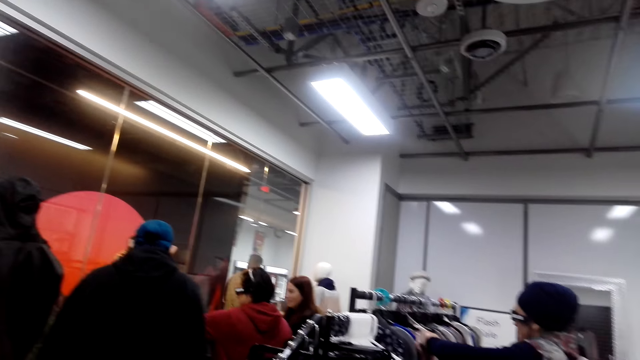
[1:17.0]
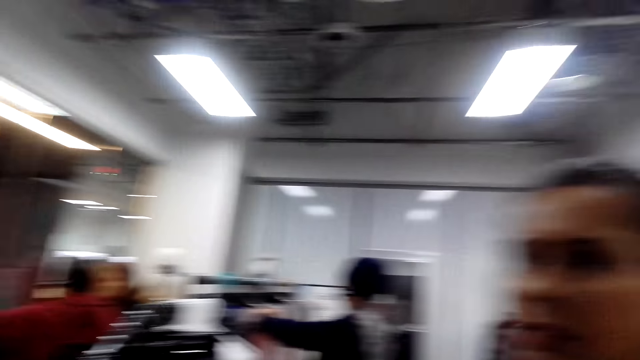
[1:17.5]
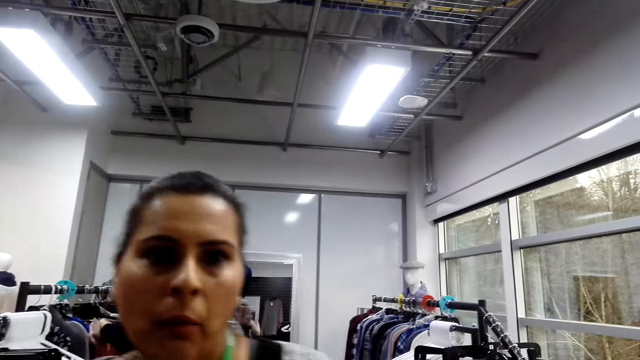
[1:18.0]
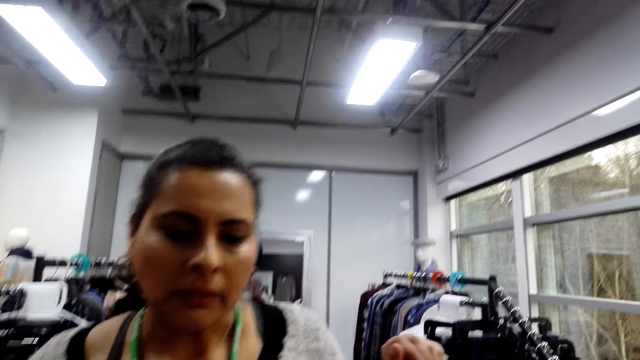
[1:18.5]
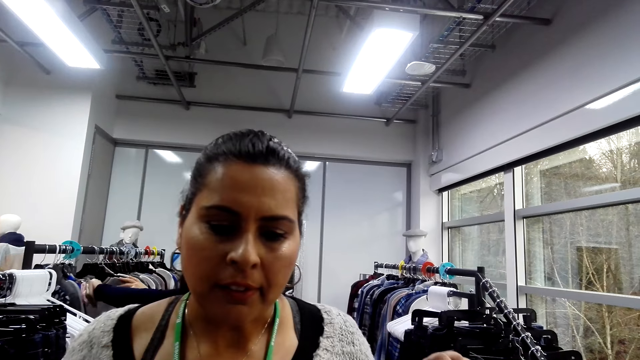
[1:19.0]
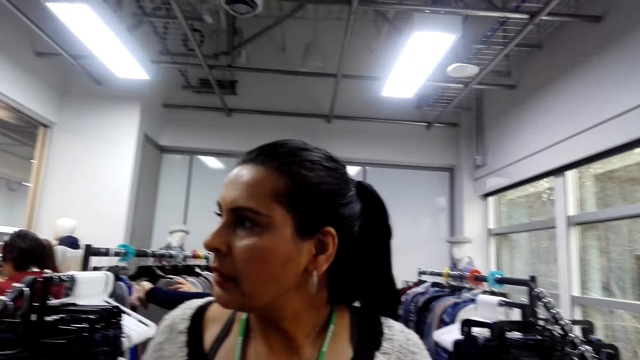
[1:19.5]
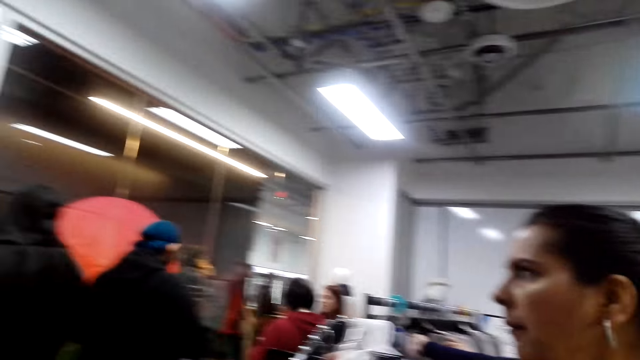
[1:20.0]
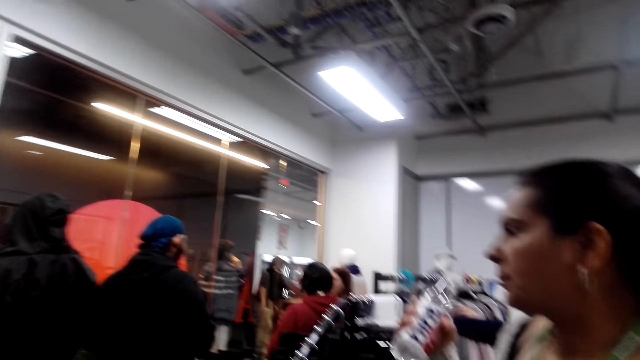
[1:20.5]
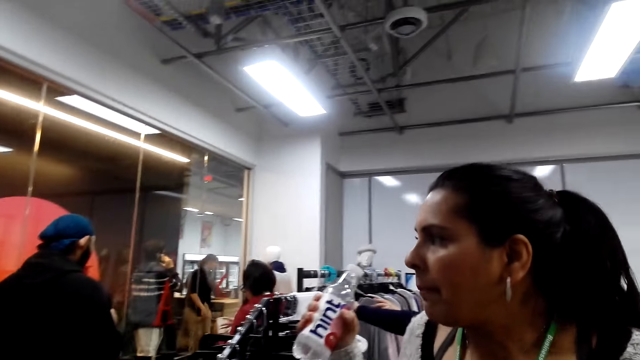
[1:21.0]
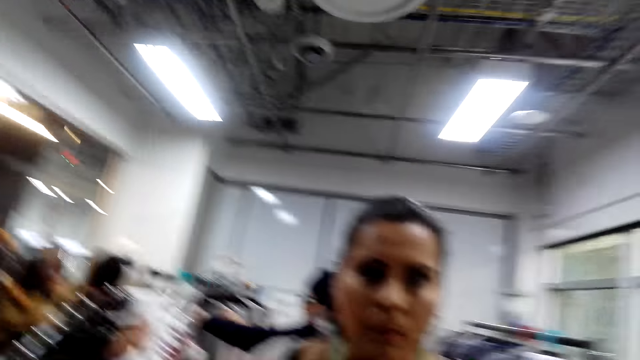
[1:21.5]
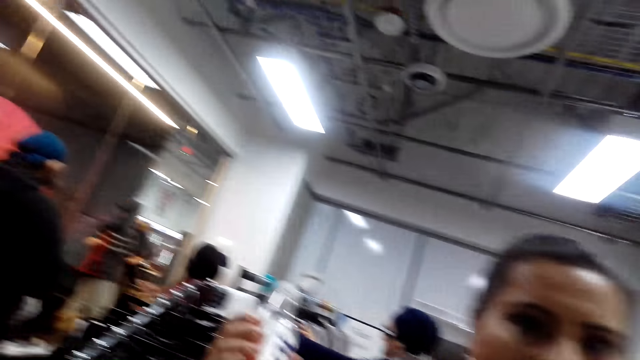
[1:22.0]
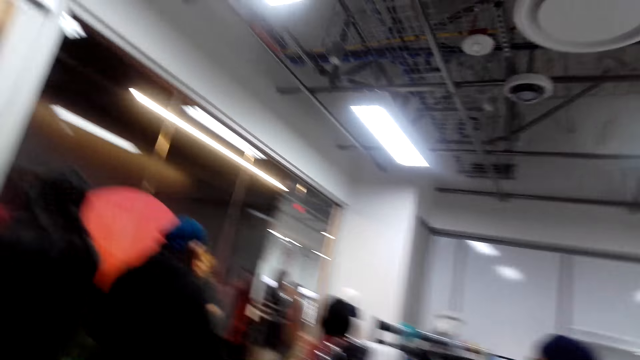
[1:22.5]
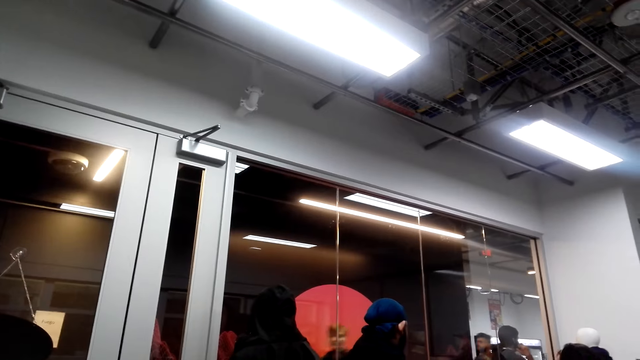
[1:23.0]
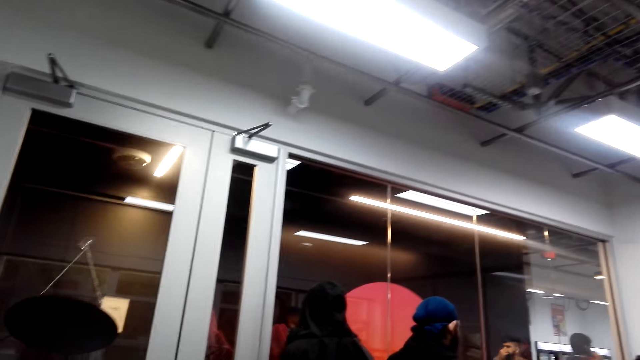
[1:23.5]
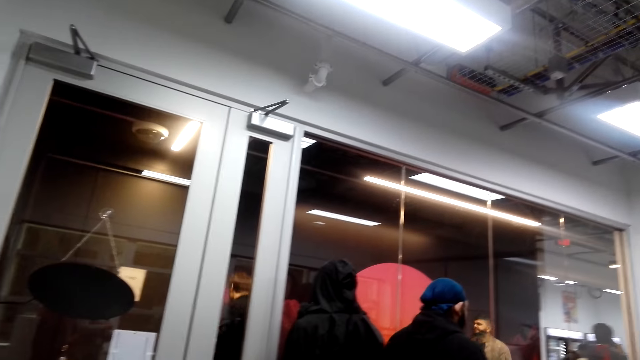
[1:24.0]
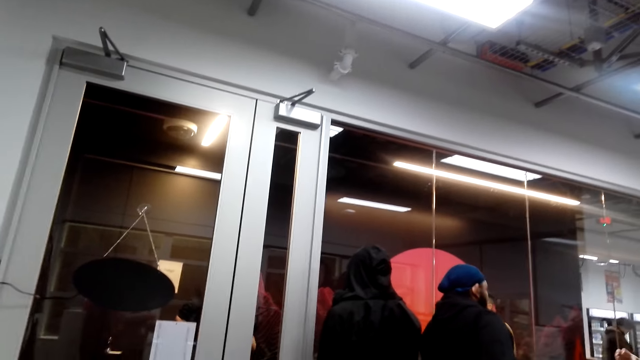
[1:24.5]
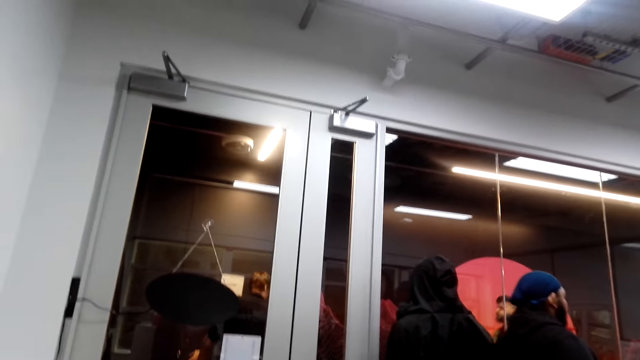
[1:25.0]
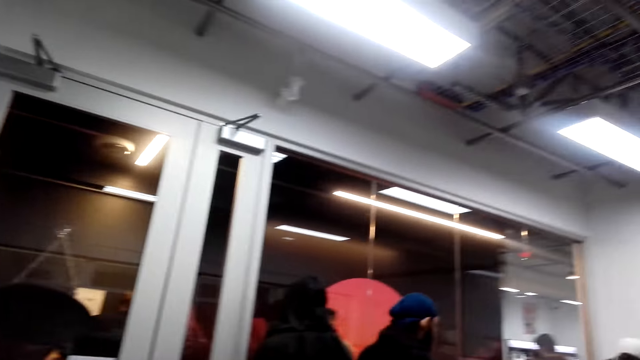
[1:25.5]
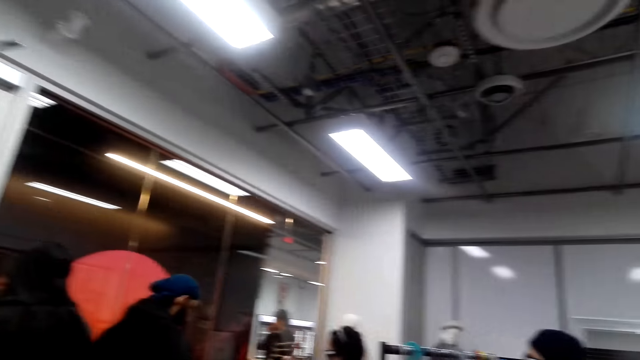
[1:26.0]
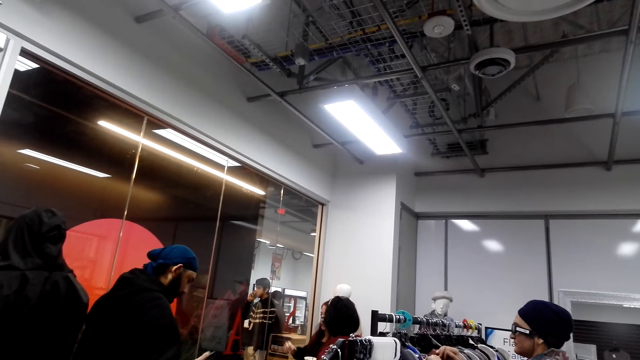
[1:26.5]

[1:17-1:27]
The camera wearer talks to a lady. They adjust the camera. They look around.

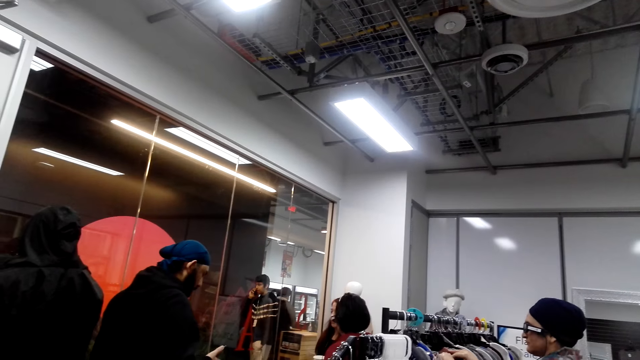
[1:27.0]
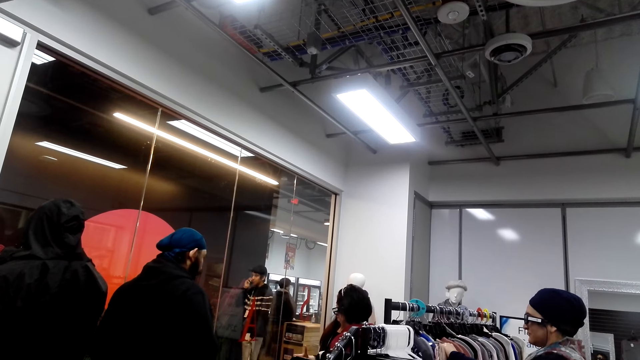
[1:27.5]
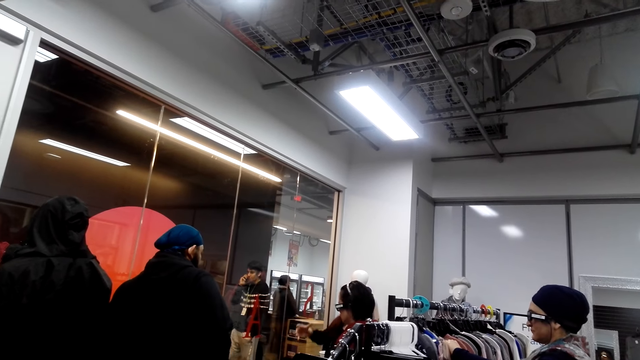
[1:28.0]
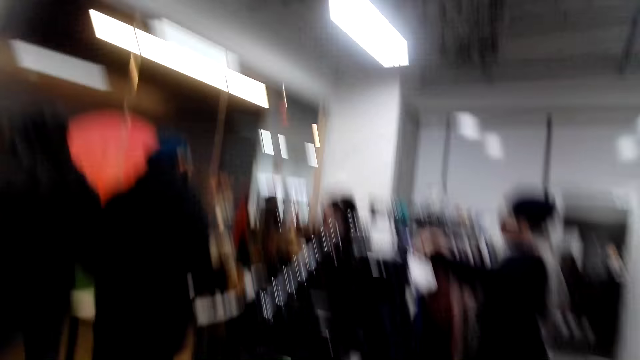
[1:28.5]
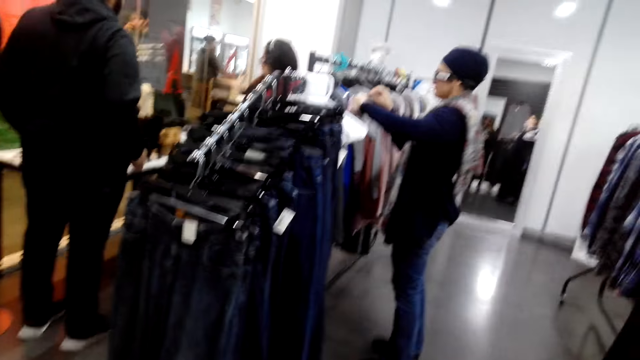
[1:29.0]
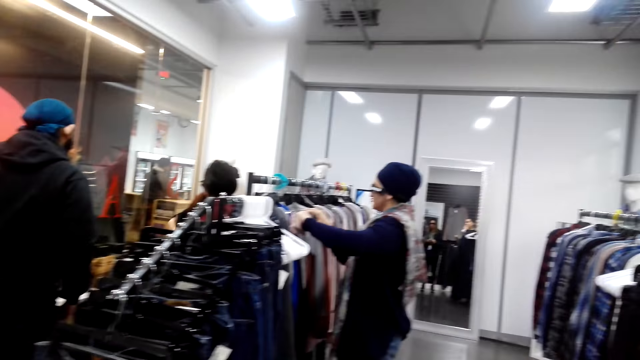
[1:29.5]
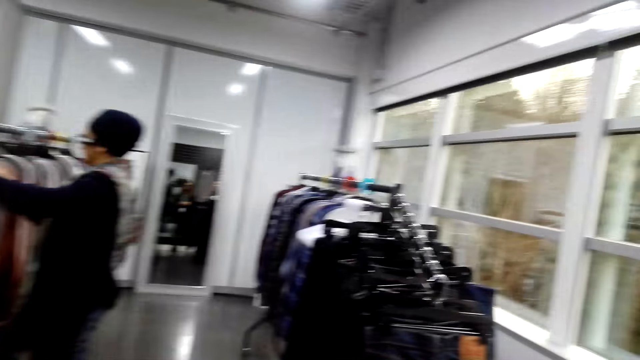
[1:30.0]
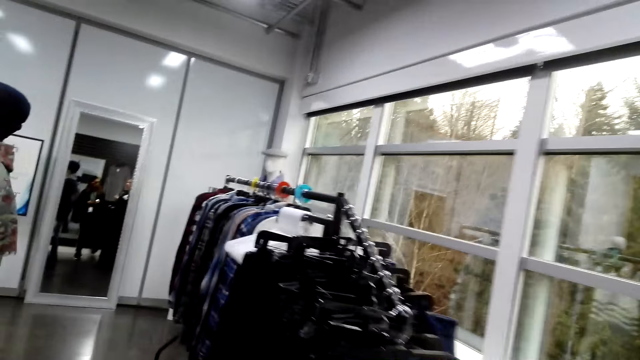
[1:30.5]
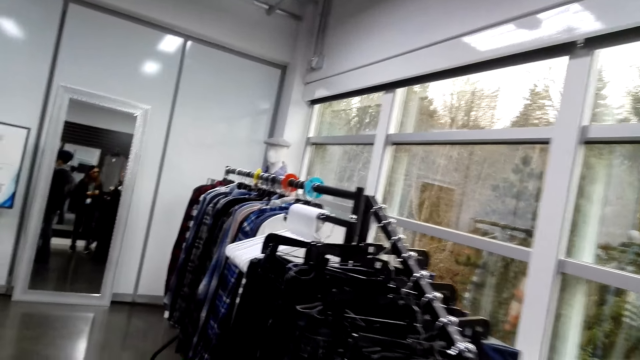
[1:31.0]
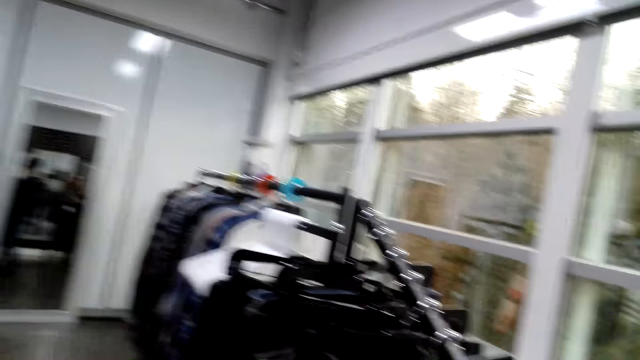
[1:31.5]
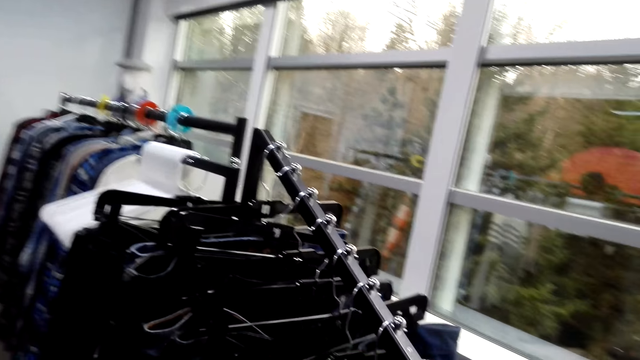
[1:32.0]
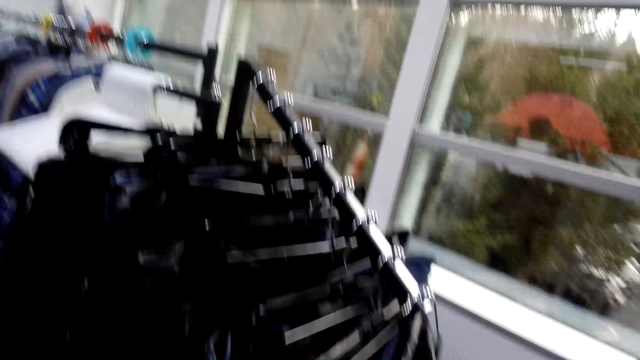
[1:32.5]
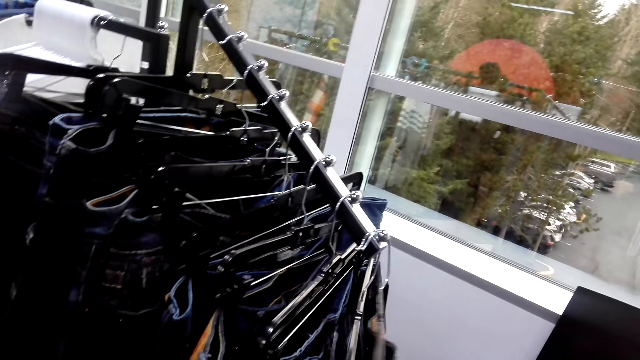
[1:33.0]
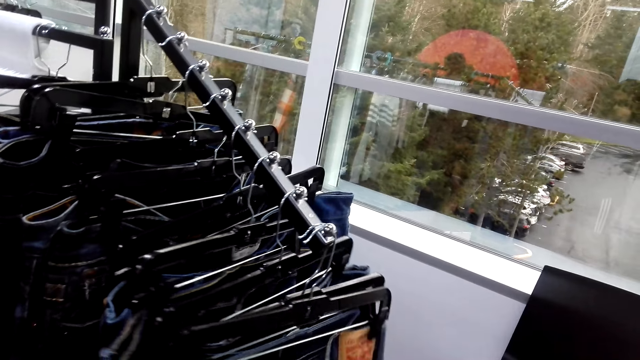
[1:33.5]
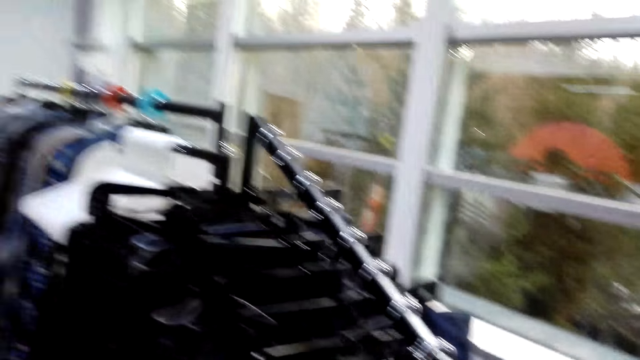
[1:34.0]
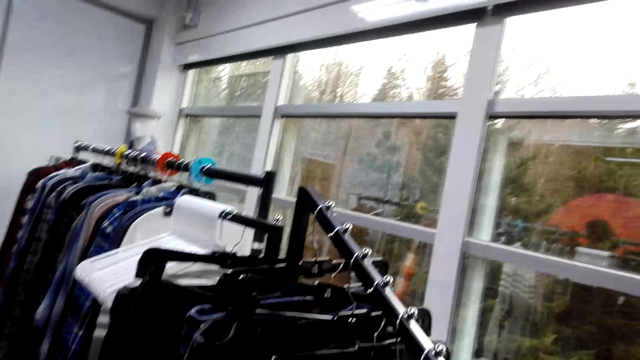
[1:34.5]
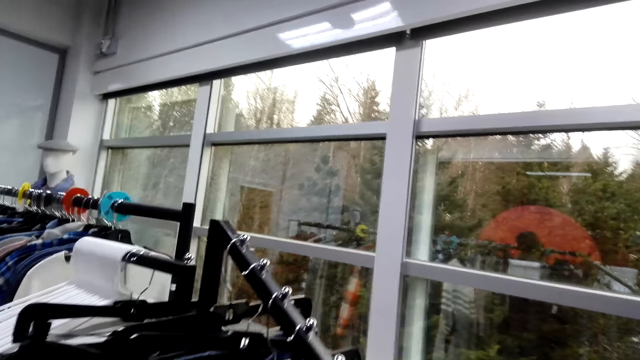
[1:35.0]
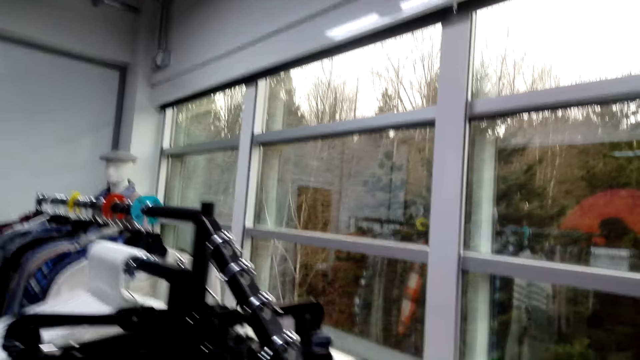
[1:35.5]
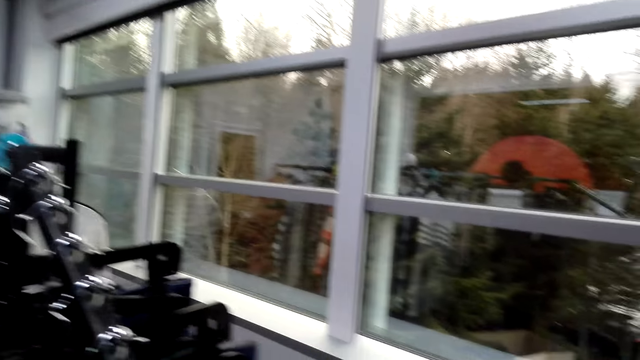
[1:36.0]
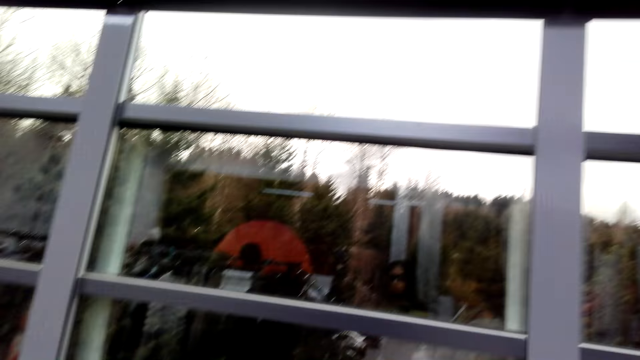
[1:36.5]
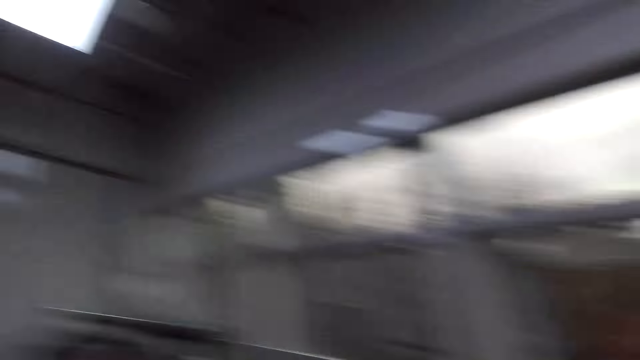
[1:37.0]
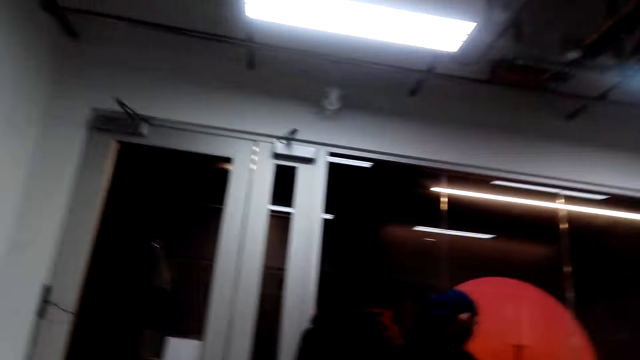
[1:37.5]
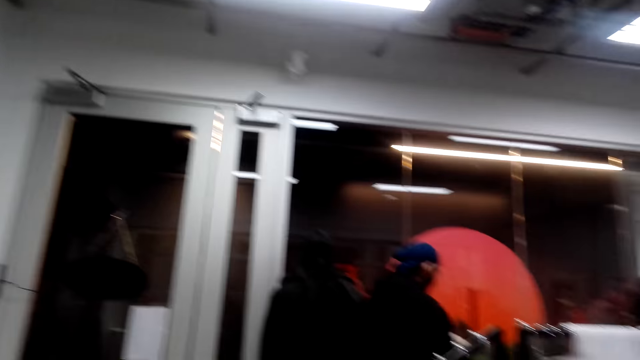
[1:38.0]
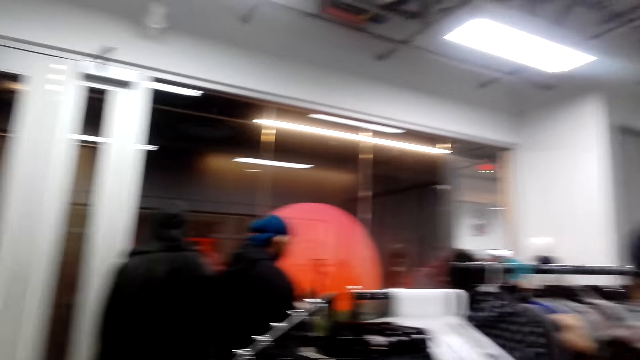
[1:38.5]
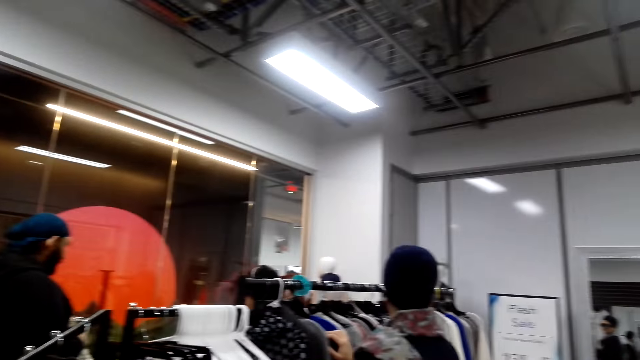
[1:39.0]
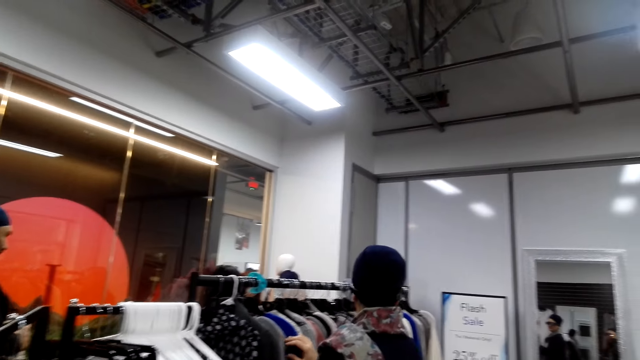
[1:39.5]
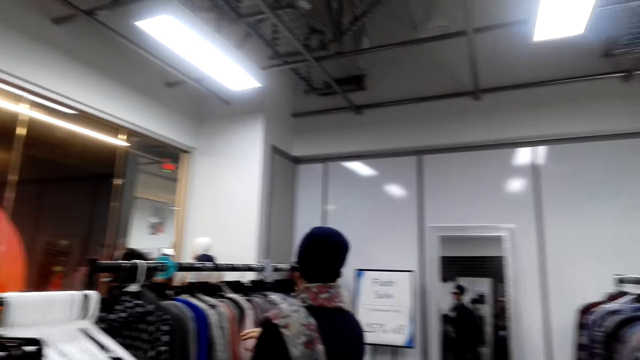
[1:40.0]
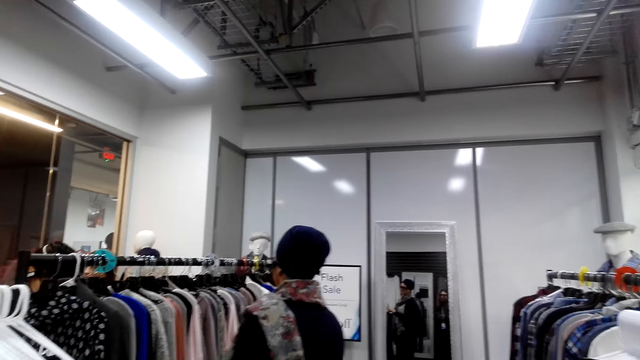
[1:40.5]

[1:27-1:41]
The camera wearer looks around. They walk around. They touch some jeans trousers. They look around.
